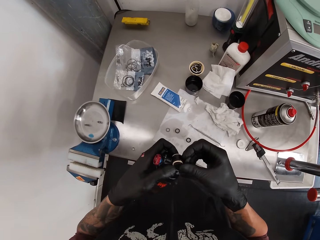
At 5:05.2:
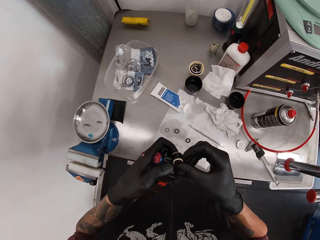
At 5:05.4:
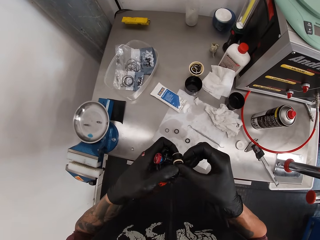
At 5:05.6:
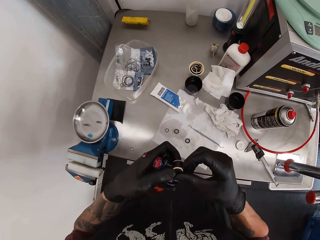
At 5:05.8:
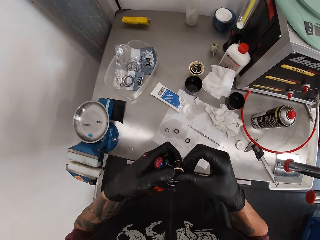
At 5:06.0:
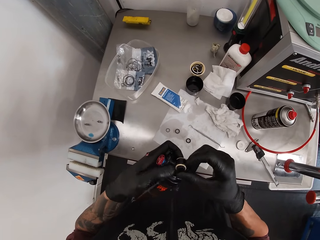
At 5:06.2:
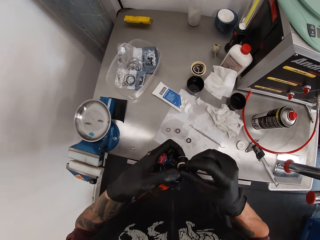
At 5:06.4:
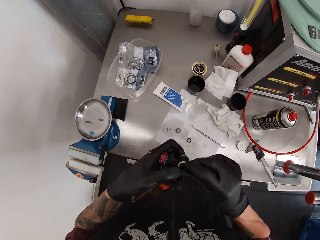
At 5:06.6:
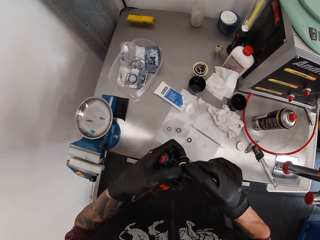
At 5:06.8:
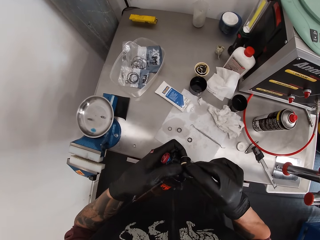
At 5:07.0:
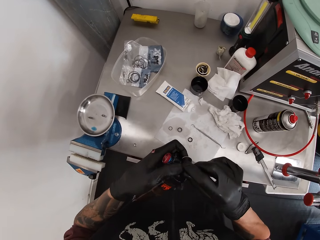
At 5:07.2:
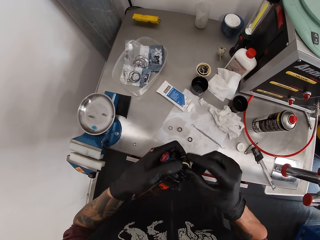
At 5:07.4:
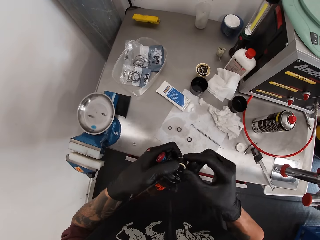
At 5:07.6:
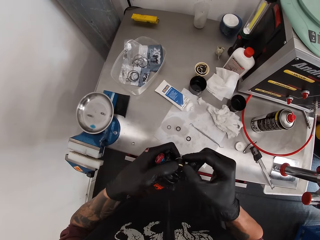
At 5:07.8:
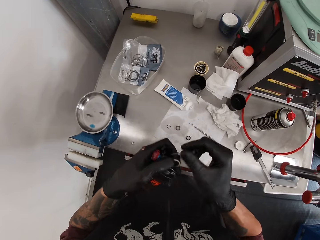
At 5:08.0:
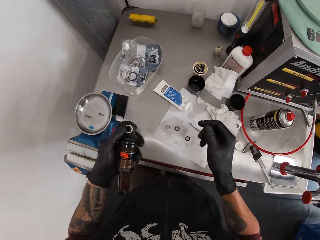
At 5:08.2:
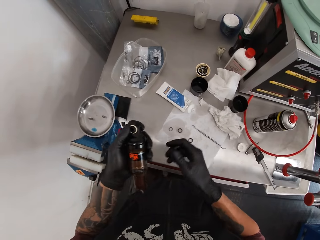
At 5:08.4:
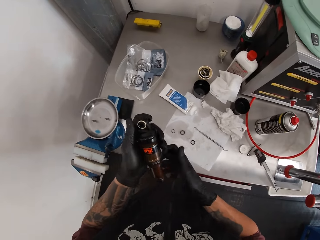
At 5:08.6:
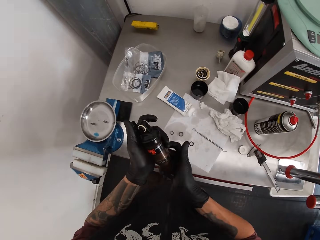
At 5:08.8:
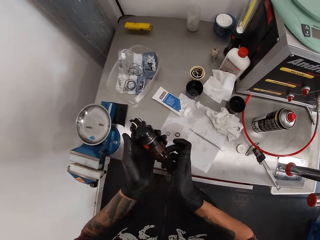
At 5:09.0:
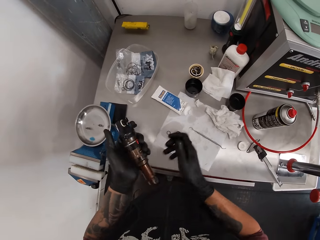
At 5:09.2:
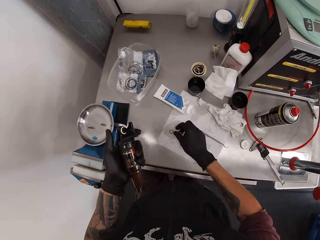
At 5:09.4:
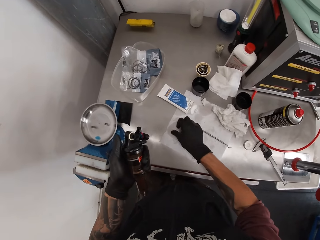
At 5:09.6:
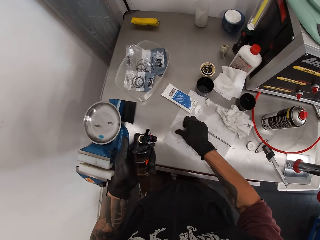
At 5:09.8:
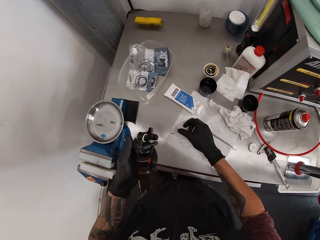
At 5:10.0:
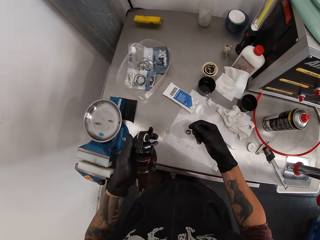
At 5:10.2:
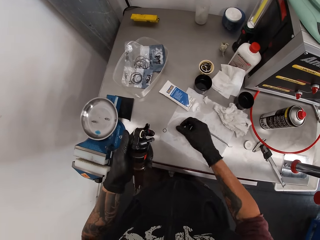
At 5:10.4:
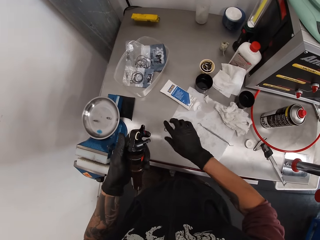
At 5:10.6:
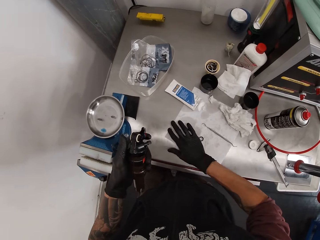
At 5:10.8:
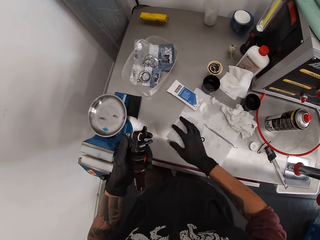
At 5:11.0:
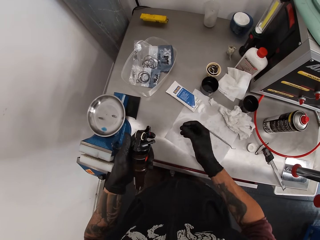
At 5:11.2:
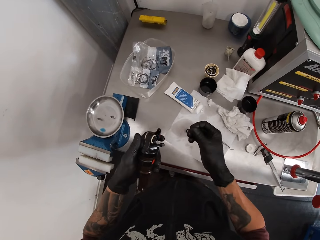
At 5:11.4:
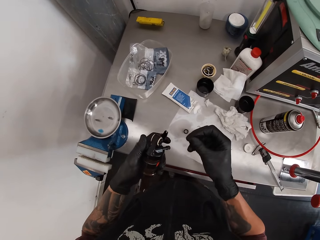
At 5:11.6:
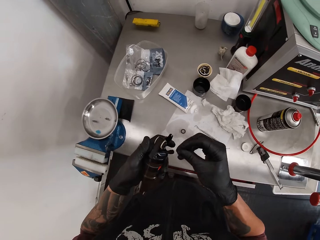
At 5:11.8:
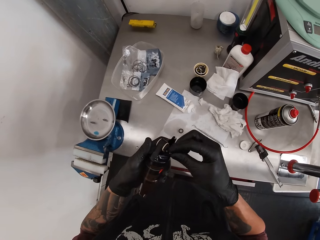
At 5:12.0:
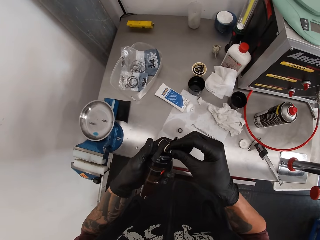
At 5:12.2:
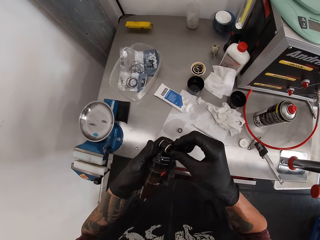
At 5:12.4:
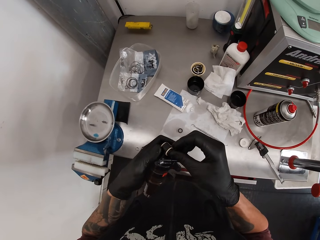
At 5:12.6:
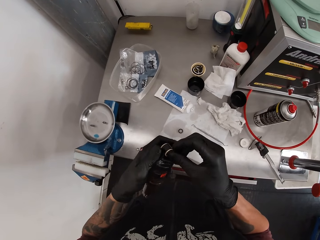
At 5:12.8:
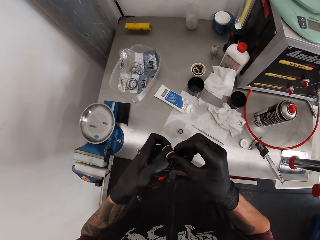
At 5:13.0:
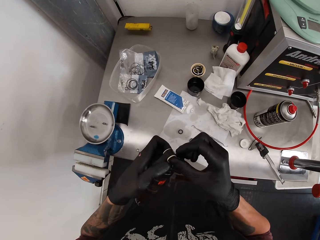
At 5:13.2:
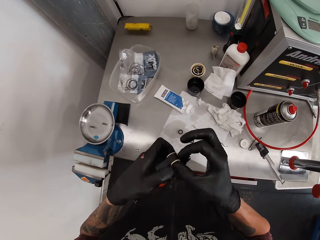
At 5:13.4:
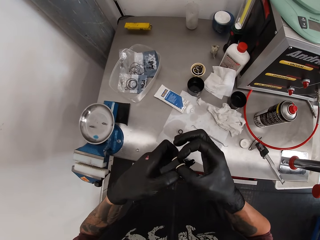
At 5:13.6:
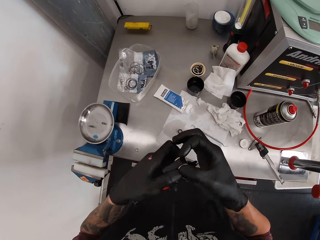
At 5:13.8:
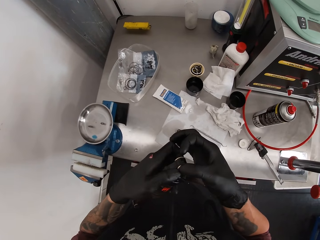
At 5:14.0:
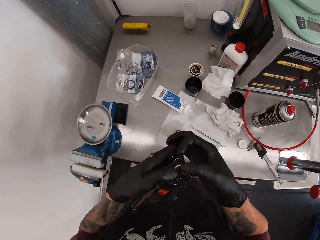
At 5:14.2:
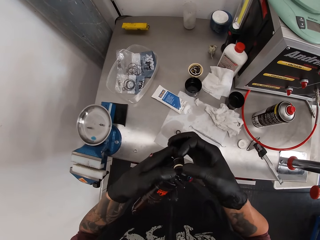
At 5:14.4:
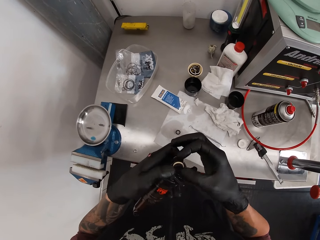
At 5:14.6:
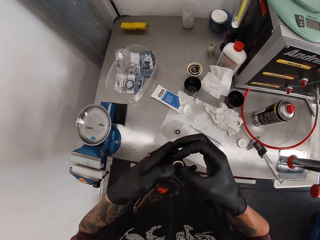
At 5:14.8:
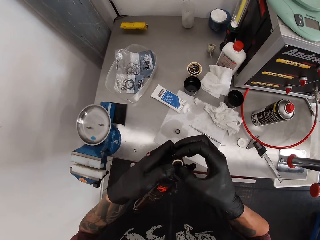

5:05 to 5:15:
The camera wearer holds the fox float with both hands. He holds the fox float with his left hand. He picks a screw or round metal on the slab with his right hand. He picks a screw on the slab with his right hand again. He fixes the screw in his right hand on the fox float in his left hand. He places the round metal on something.

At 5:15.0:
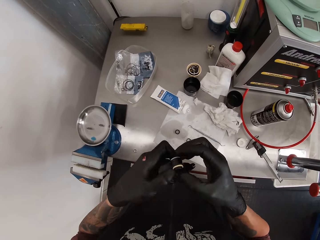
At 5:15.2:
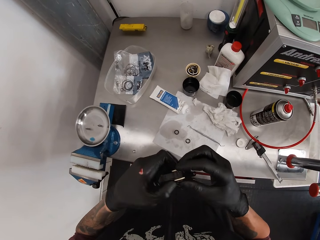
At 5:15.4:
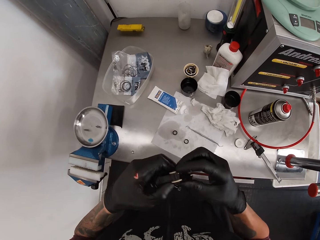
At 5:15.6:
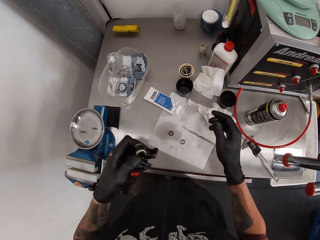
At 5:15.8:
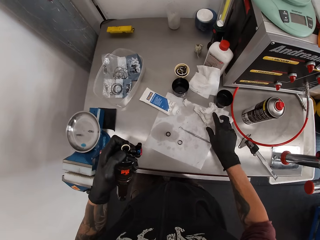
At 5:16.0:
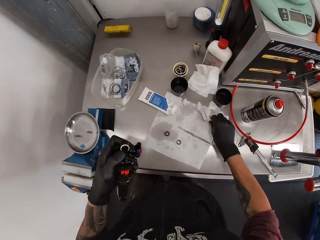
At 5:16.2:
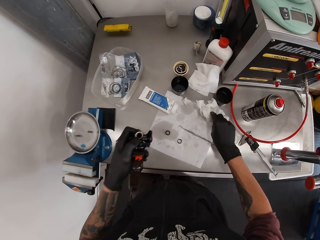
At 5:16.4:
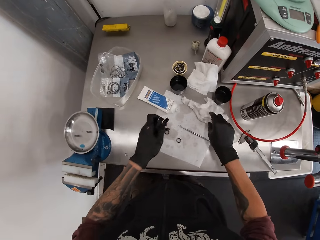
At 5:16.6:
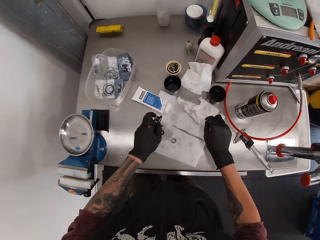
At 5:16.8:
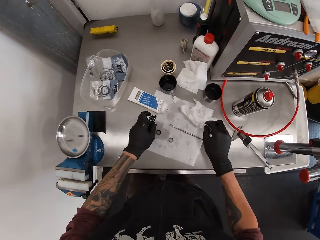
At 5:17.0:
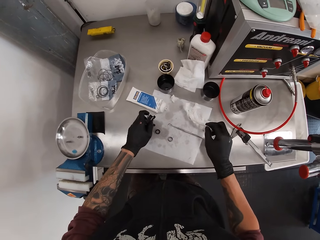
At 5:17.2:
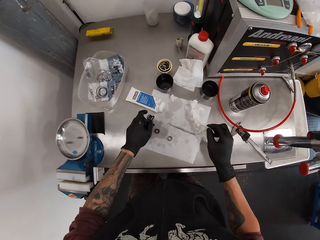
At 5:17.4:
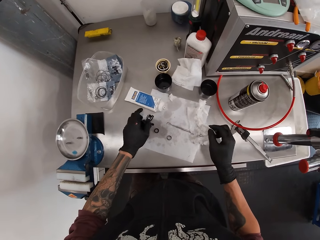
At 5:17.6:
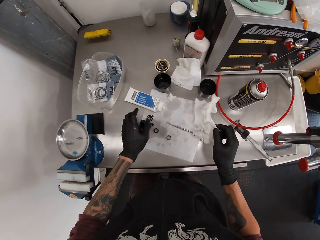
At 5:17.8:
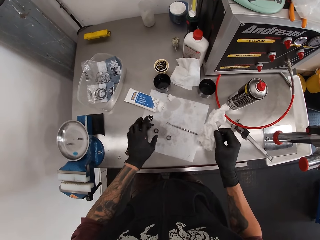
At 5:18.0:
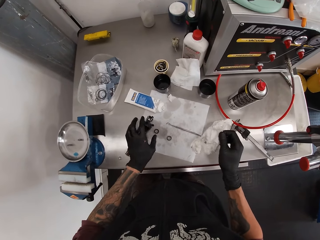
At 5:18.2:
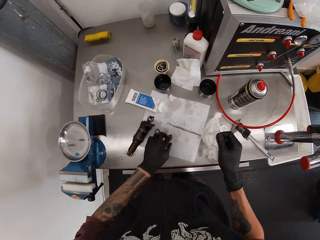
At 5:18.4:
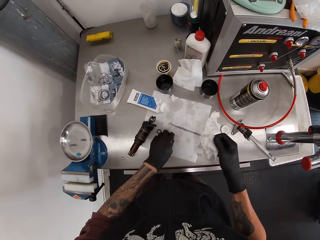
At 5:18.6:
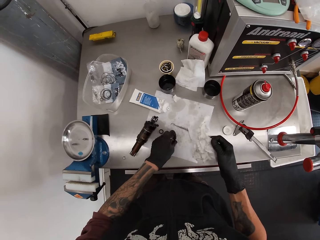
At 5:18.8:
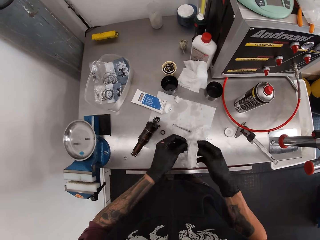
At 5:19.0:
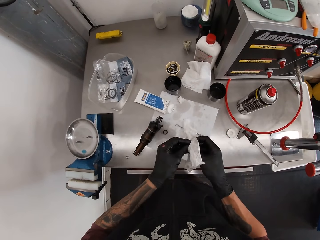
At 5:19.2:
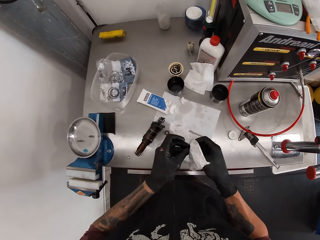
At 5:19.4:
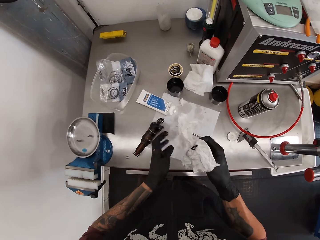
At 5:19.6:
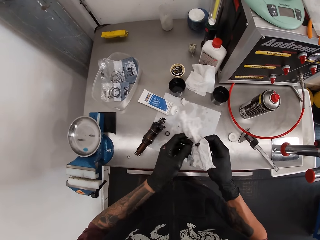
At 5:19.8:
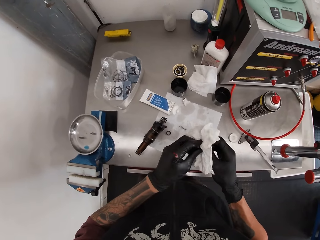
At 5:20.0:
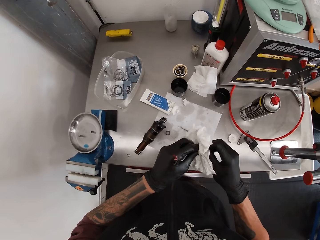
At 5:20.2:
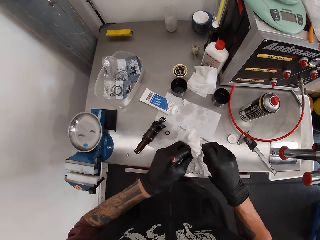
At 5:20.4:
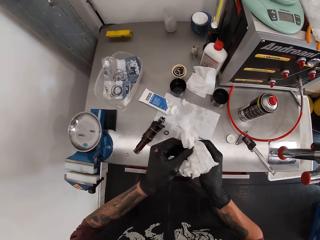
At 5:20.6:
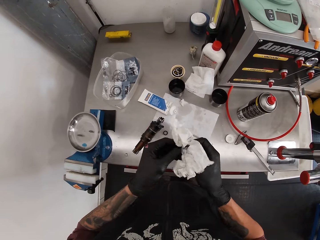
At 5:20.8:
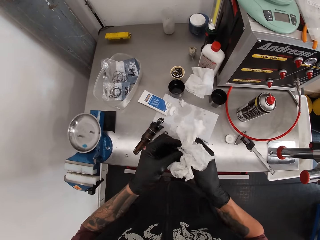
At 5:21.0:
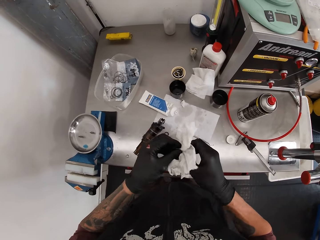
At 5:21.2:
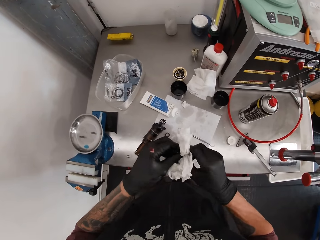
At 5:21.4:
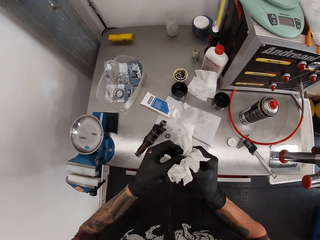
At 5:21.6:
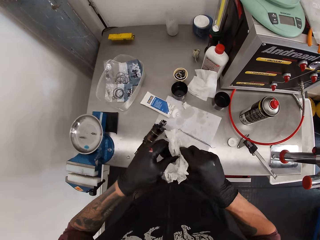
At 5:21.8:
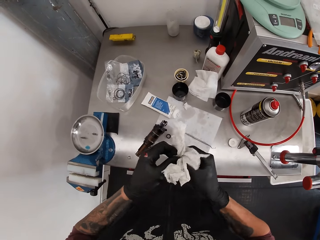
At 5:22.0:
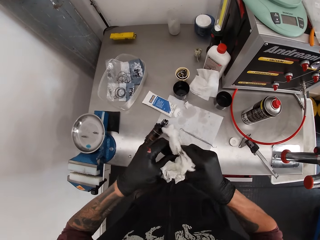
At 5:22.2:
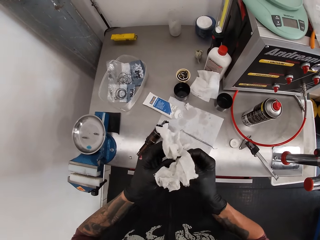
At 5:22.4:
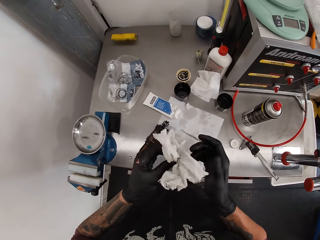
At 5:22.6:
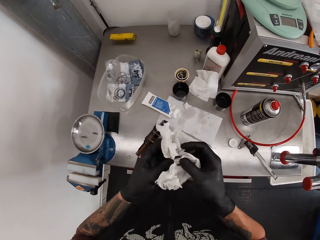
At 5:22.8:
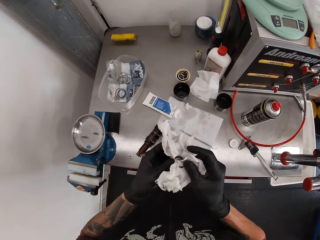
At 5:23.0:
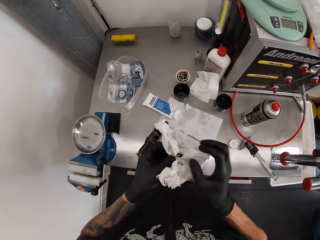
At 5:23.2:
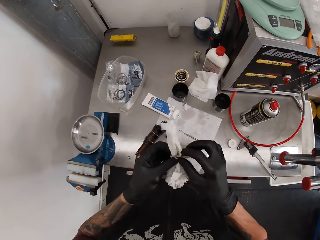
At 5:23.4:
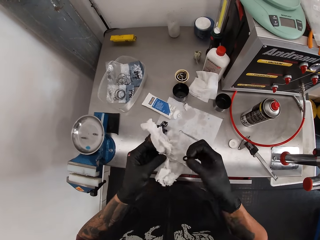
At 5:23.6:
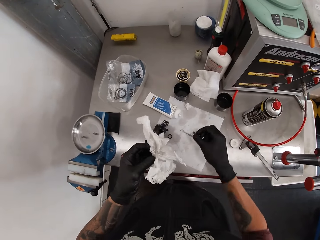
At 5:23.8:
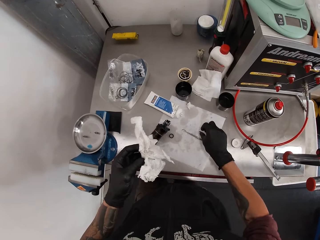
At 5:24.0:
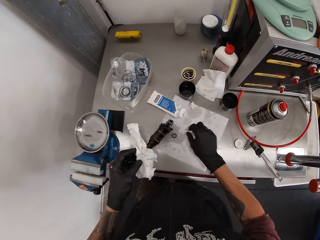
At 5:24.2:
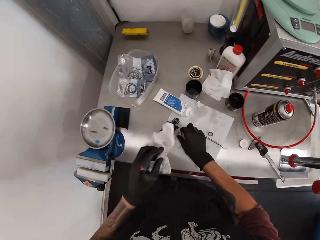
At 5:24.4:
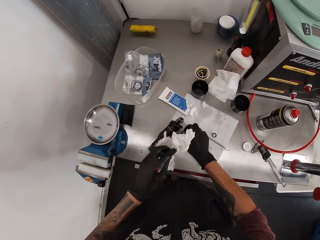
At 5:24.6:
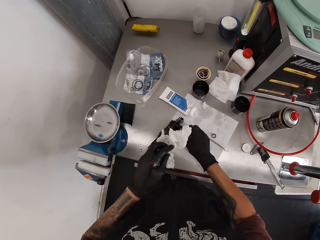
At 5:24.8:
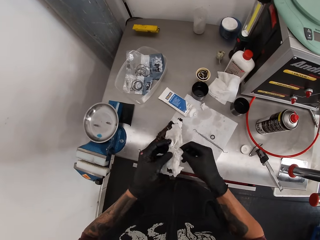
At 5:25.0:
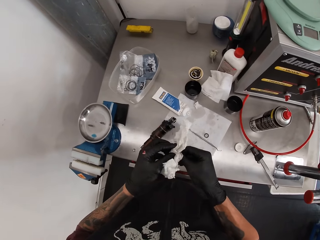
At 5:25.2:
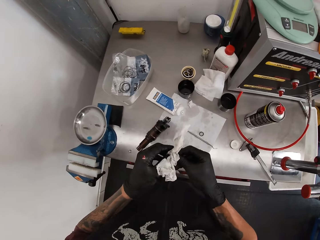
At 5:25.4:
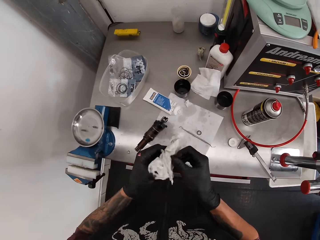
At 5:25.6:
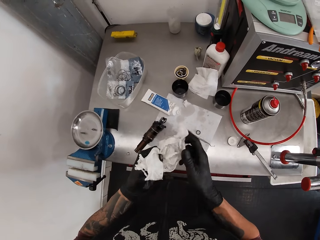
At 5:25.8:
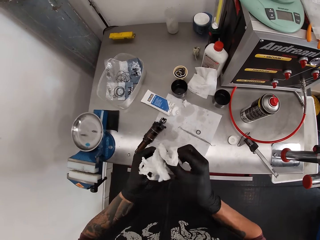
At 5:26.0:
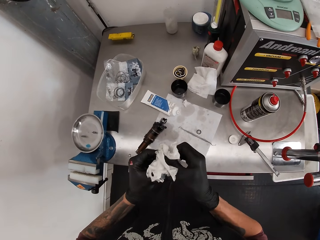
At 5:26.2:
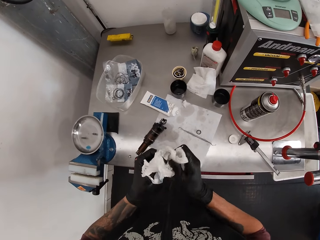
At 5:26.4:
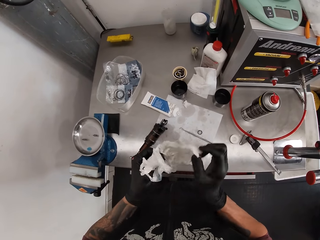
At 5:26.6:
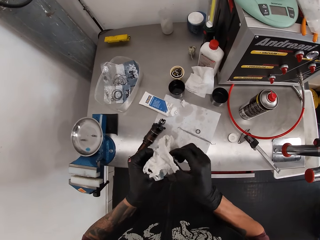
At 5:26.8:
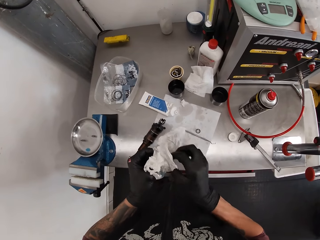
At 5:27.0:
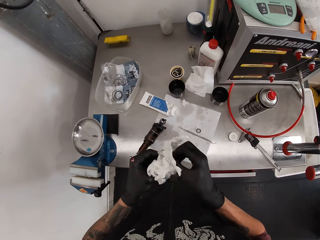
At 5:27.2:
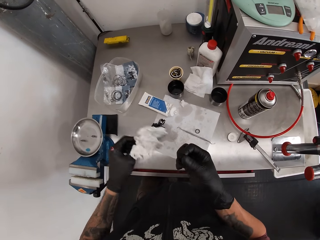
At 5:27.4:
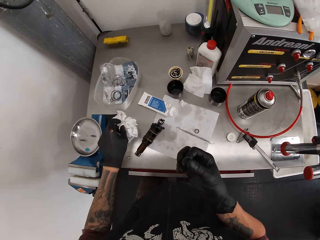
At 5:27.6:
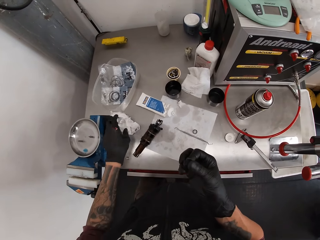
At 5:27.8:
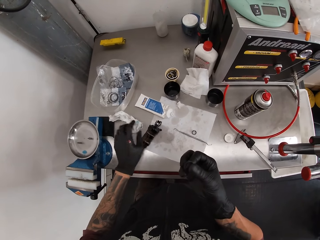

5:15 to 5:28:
The camera wearer picks the tissue or tissue paper on the slab with his right hand. He touches the tissue on the table. He drops the fox float on the slab with his left hand. He picks a screw on the slab with his left hand. He wipes the screw with the tissue in his right hand. He picks the screw on the slab with his right hand. He places the metal on the table. He picks a screw on the slab with his left hand. He wipes the screw with the tissue in his left hand. He picks the metal from the table.
